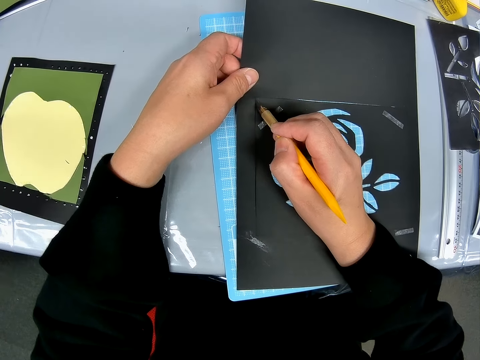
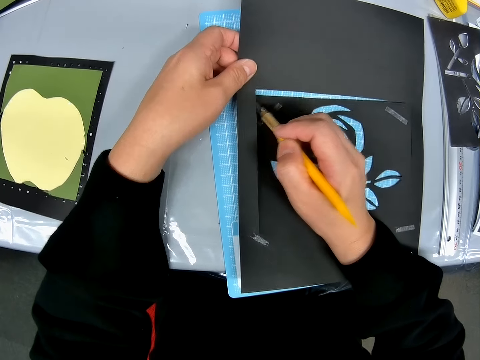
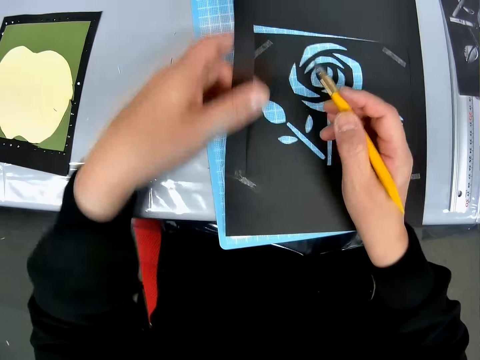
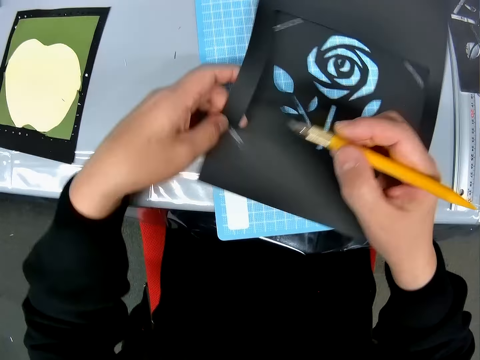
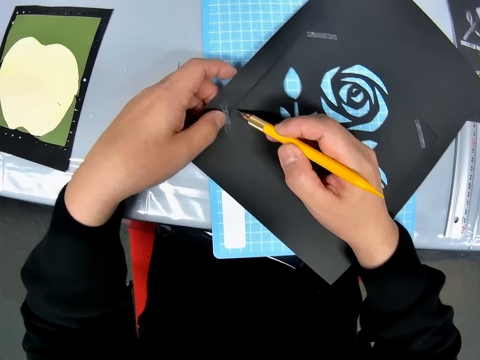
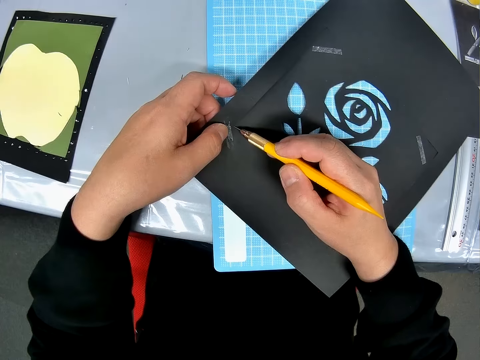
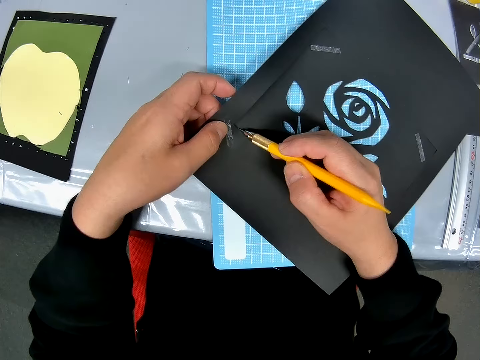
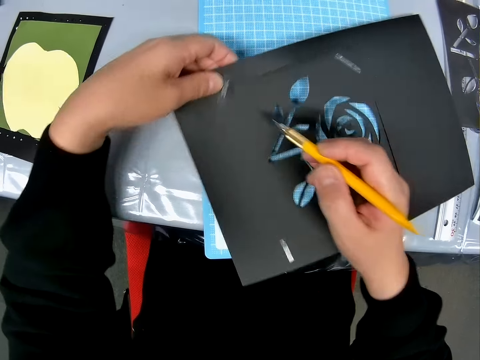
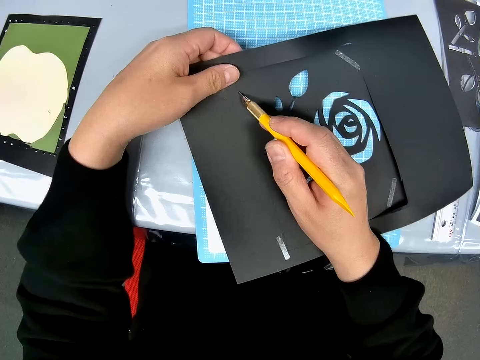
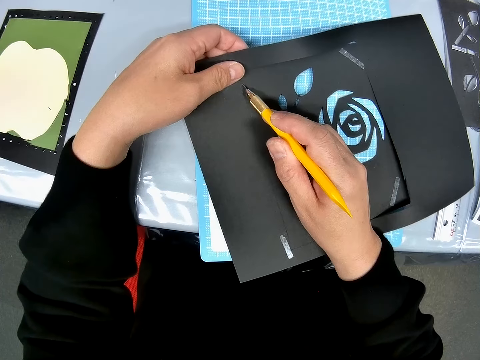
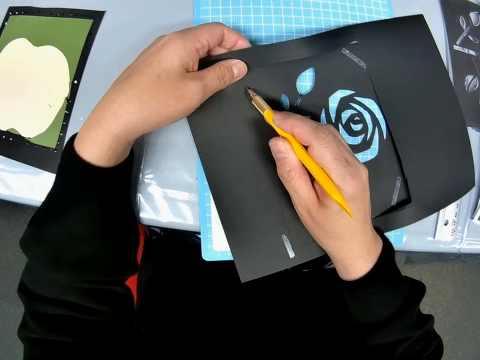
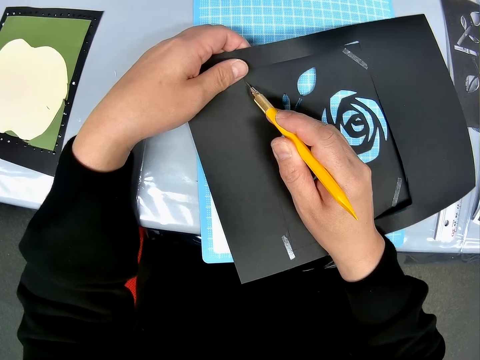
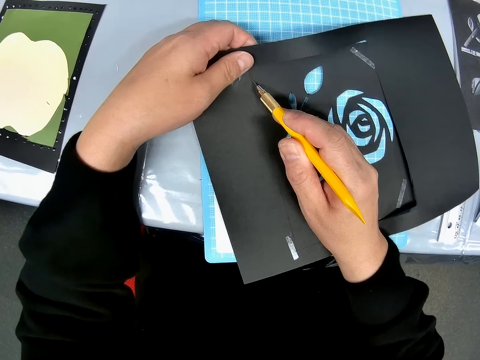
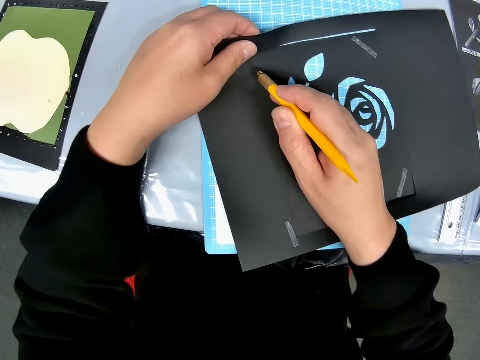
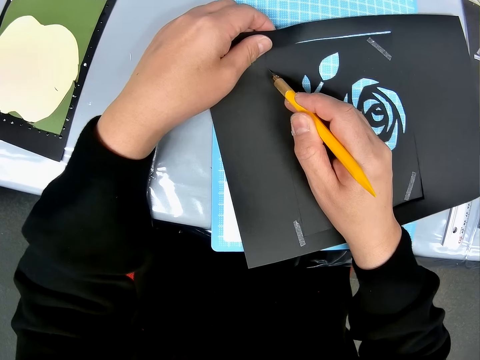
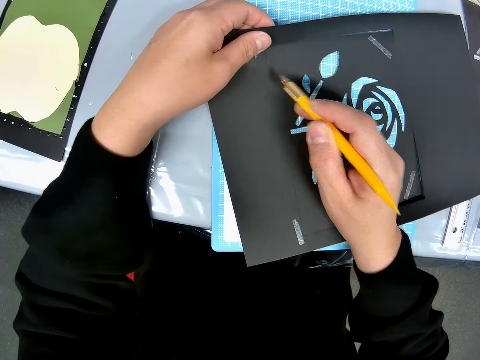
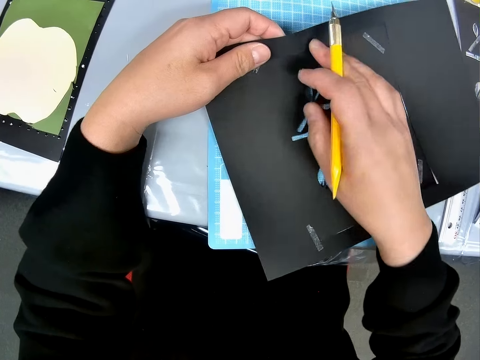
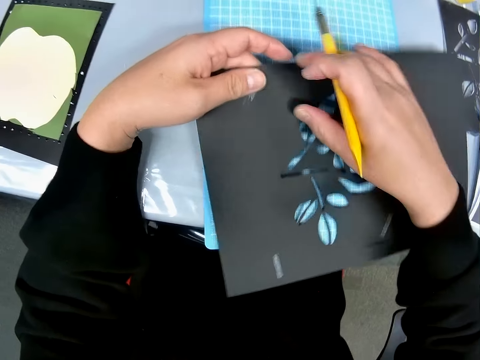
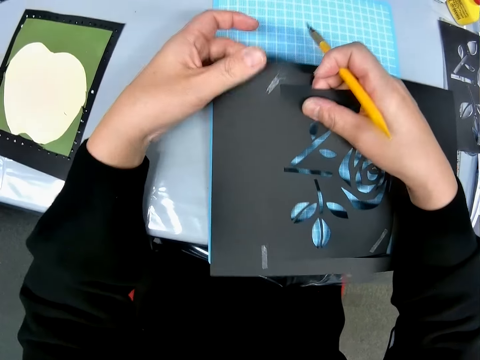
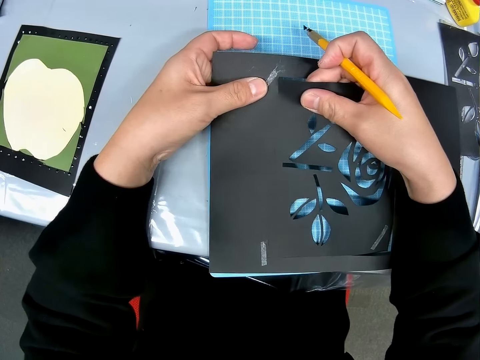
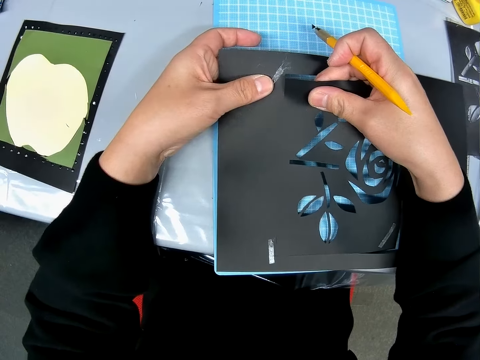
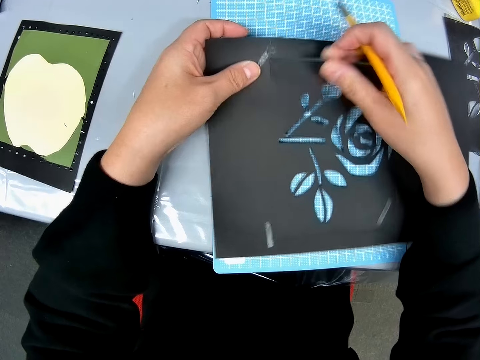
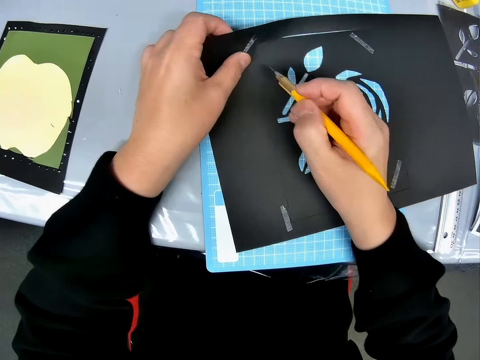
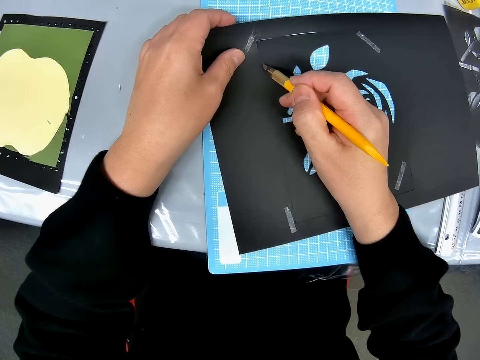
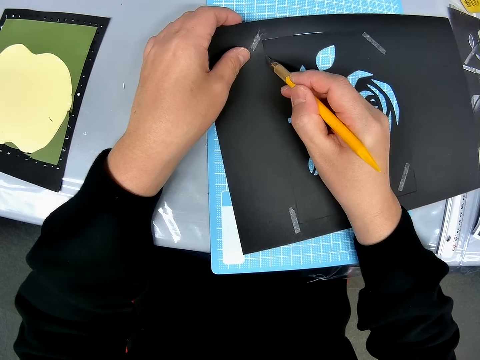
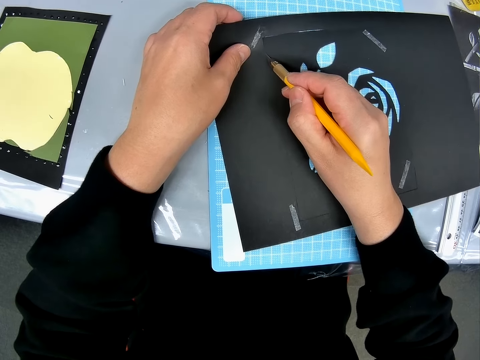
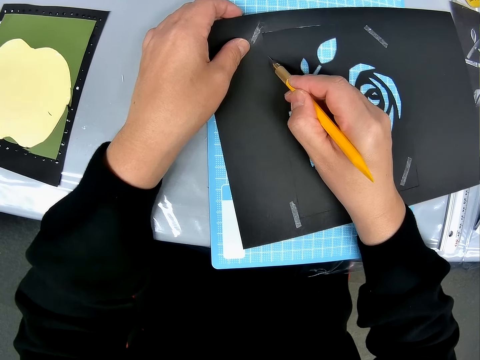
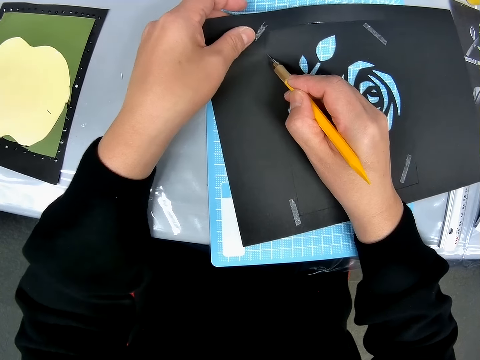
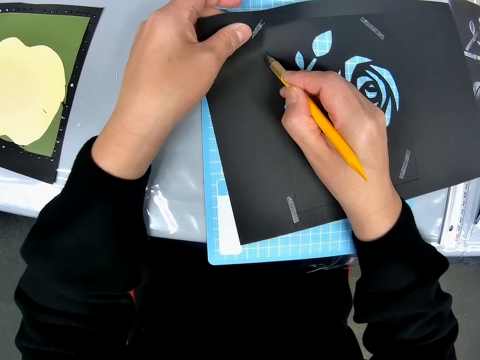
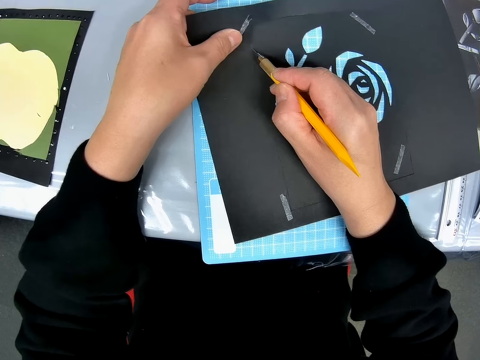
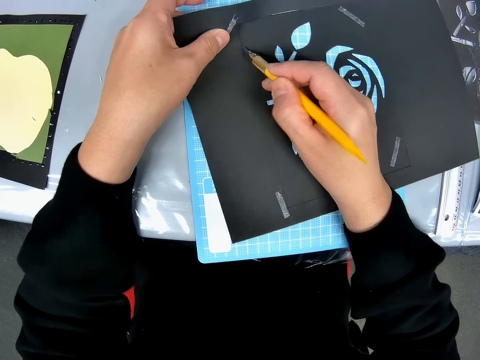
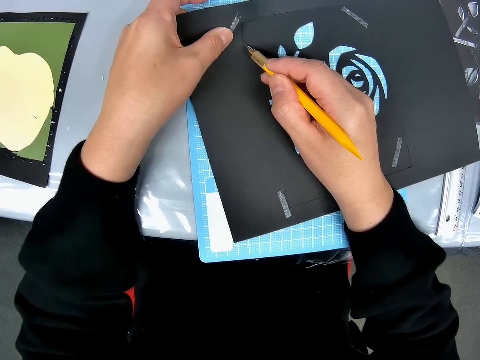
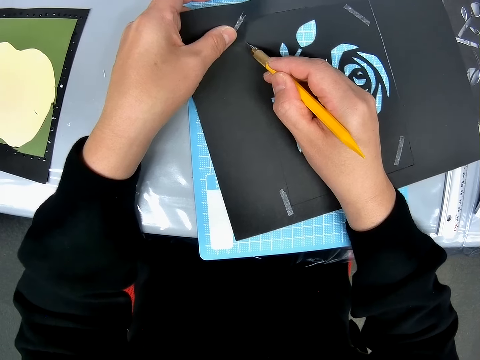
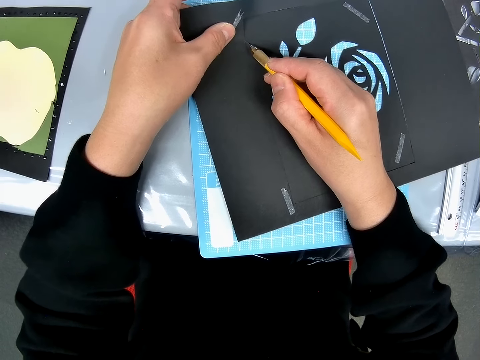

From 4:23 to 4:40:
The camera wearer turns the paper around. They cut the paper with a cutting blade. They tear the paper. They cut the paper with a cutting blade.

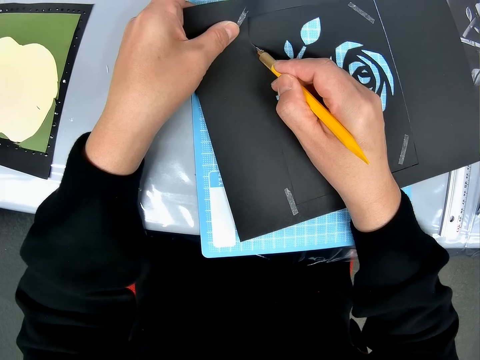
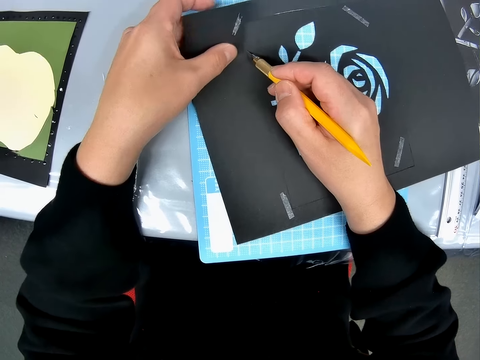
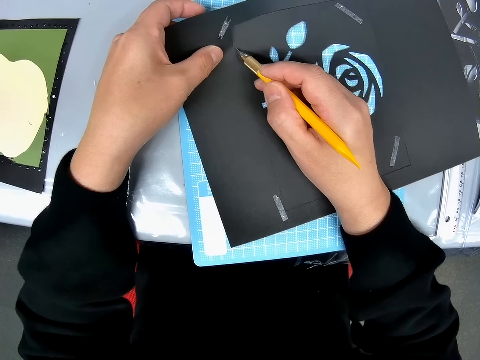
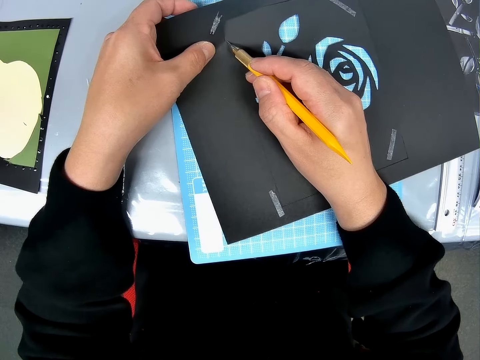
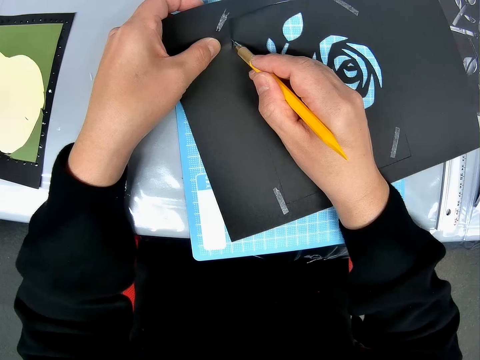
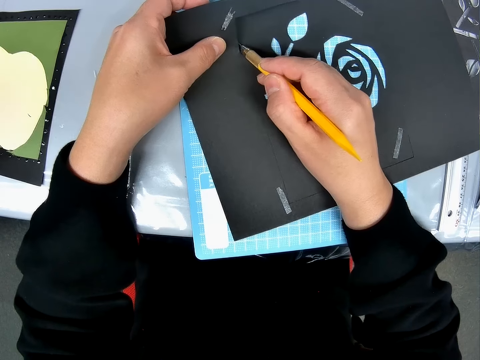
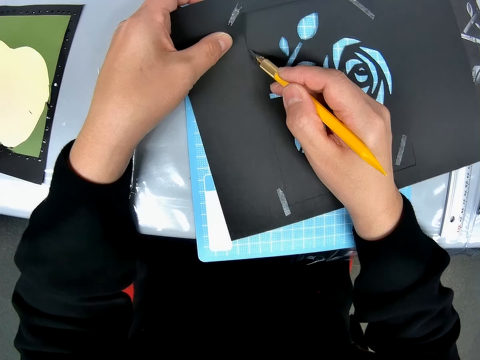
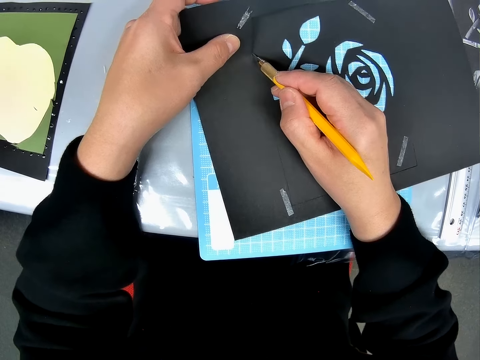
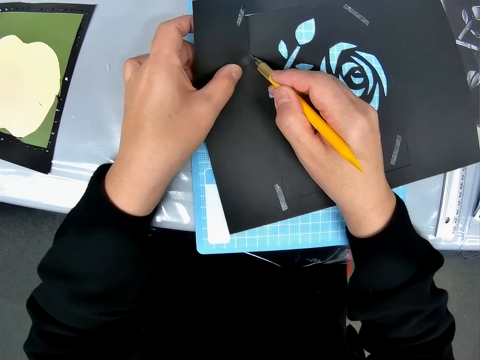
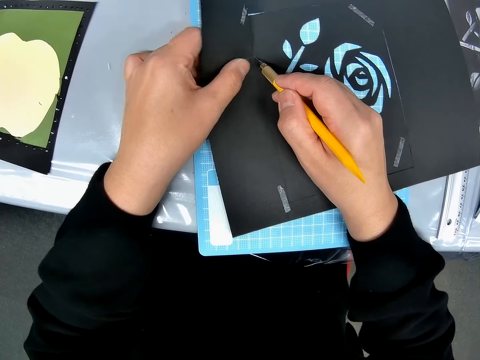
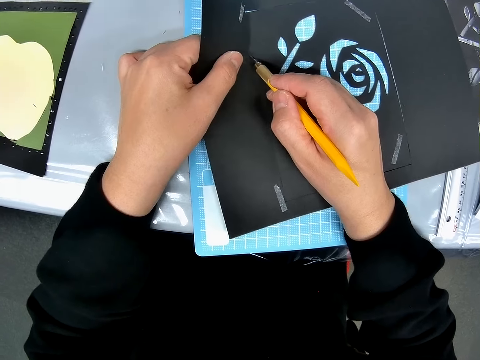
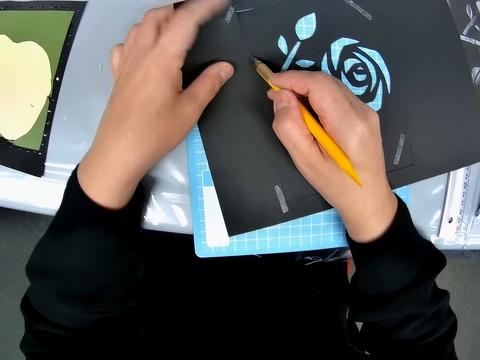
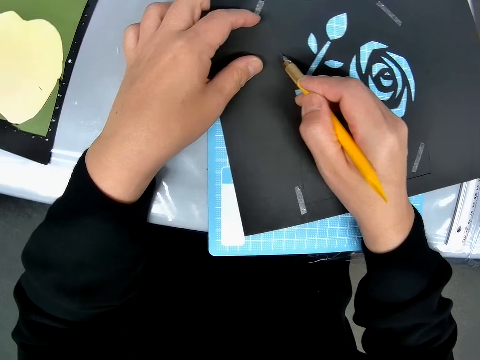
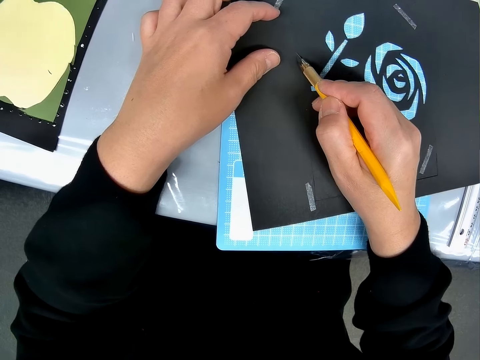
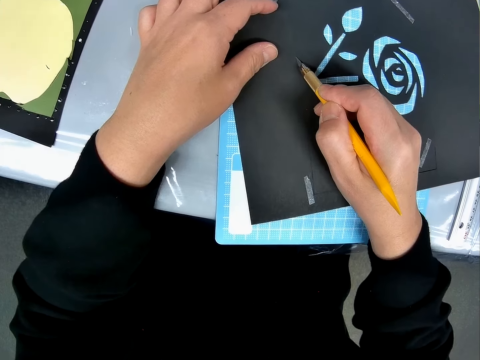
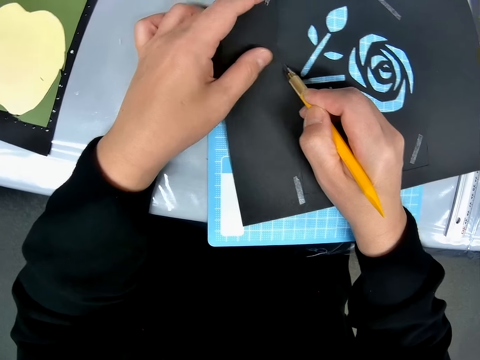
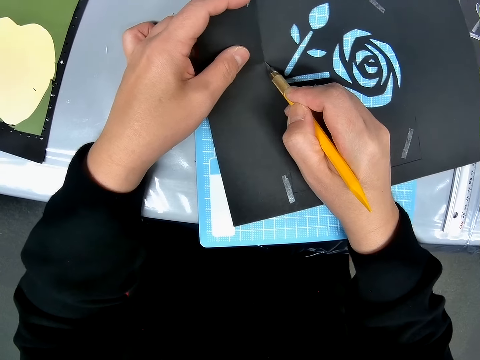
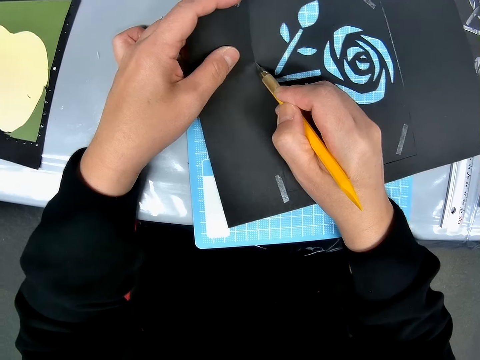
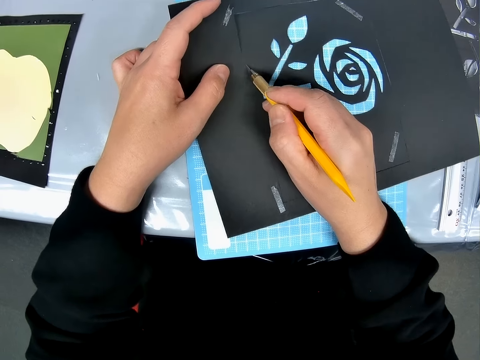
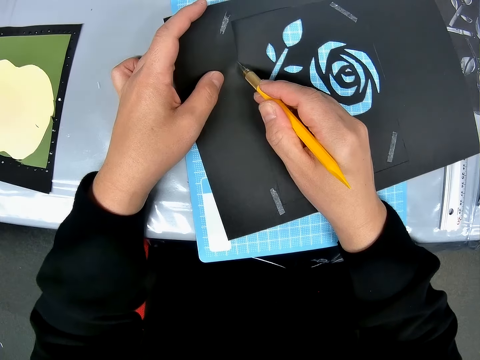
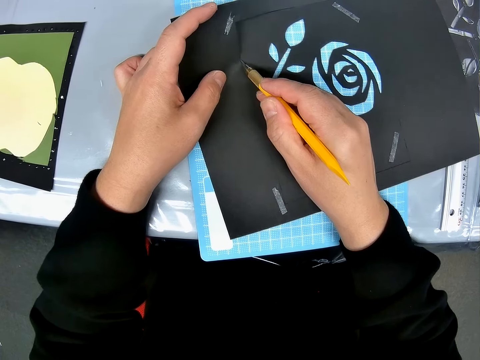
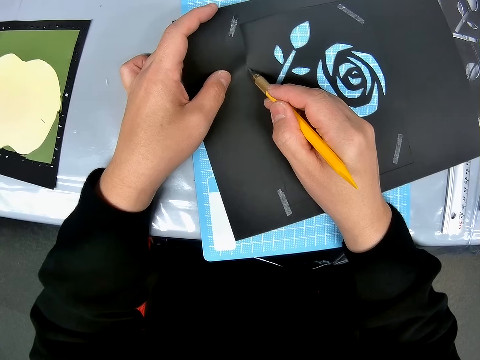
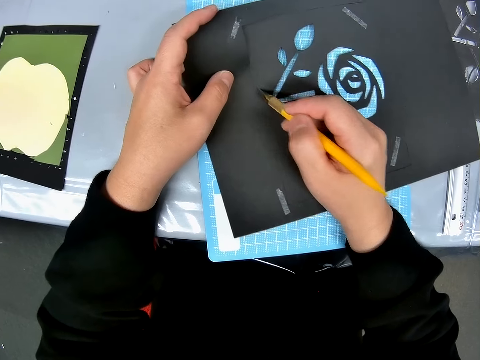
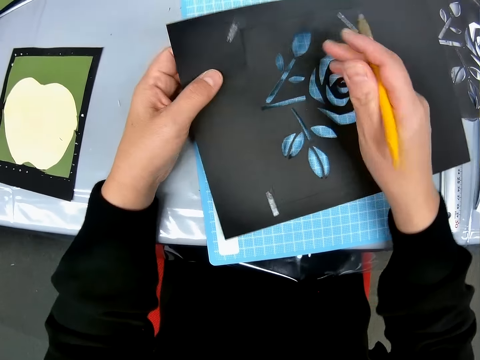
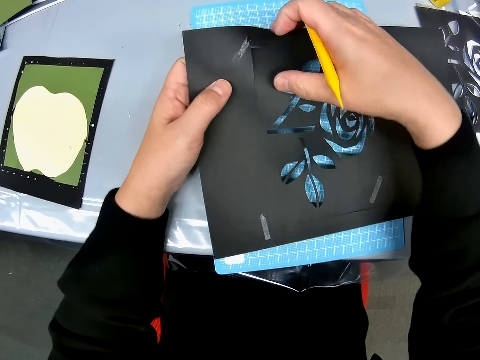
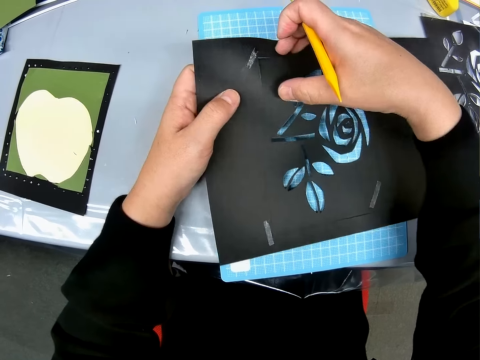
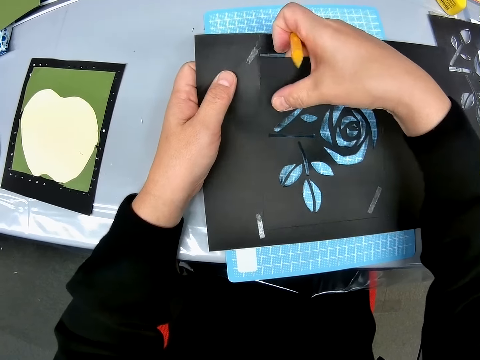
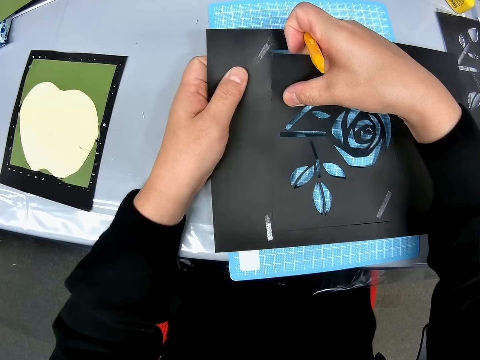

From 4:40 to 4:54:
The camera wearer cuts the portrait. She tears the paper craft with her right hand.
